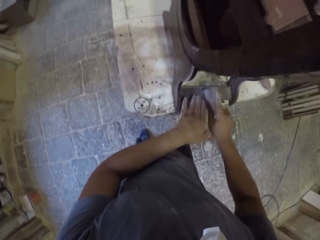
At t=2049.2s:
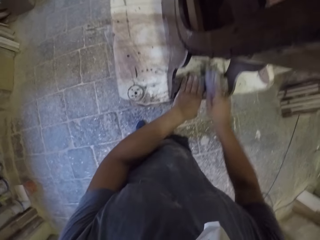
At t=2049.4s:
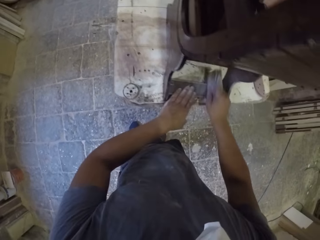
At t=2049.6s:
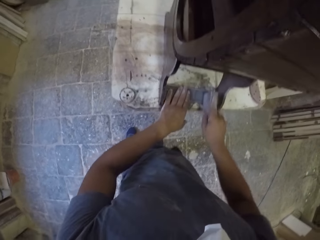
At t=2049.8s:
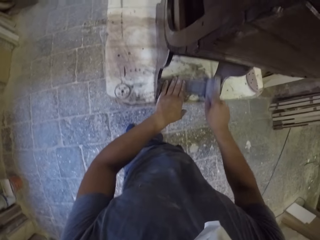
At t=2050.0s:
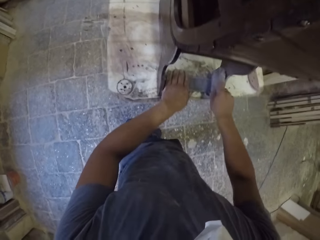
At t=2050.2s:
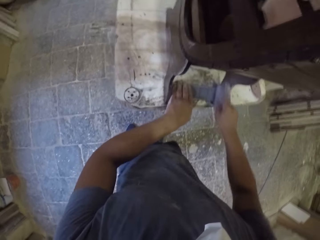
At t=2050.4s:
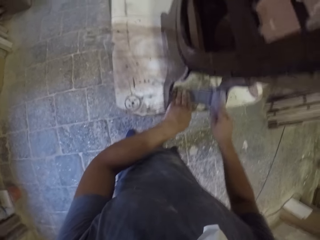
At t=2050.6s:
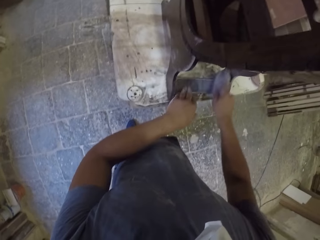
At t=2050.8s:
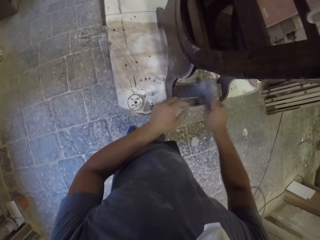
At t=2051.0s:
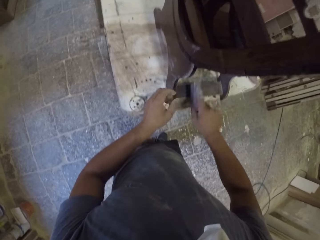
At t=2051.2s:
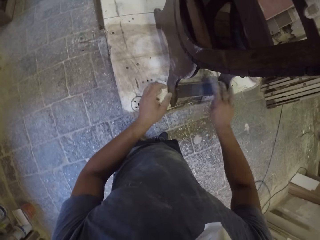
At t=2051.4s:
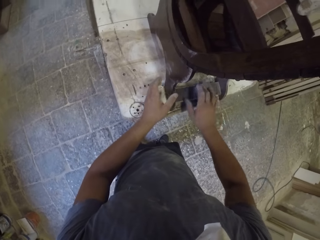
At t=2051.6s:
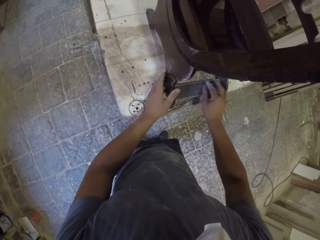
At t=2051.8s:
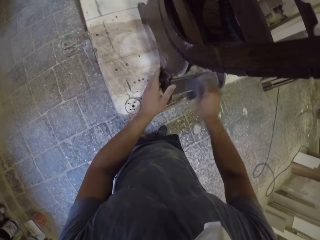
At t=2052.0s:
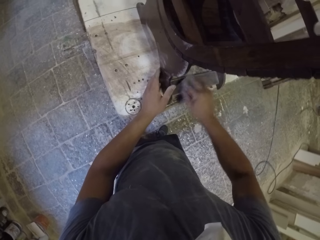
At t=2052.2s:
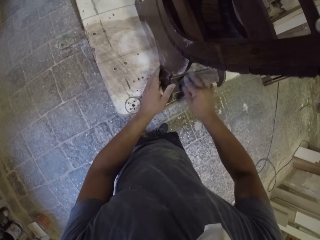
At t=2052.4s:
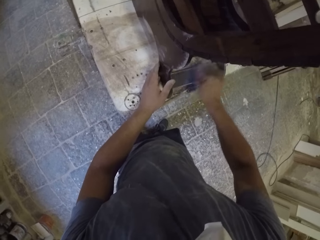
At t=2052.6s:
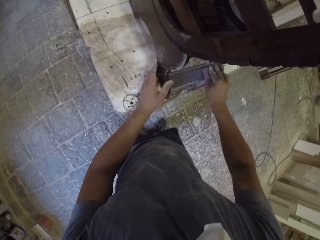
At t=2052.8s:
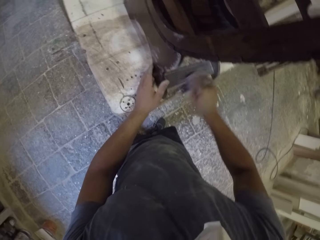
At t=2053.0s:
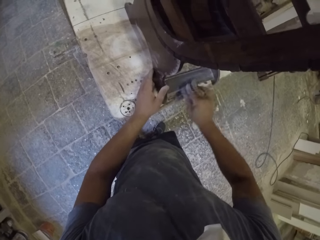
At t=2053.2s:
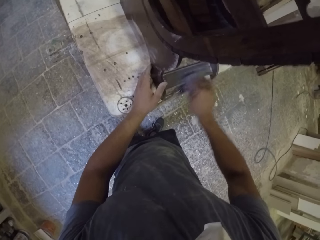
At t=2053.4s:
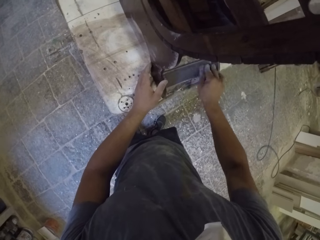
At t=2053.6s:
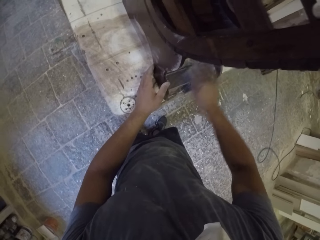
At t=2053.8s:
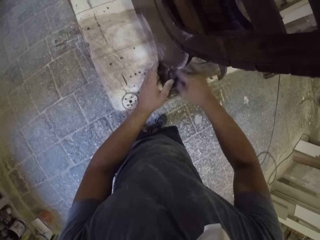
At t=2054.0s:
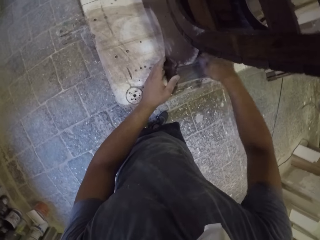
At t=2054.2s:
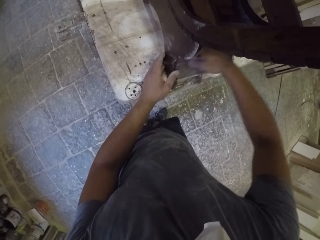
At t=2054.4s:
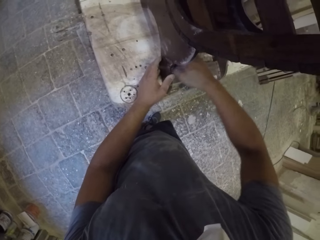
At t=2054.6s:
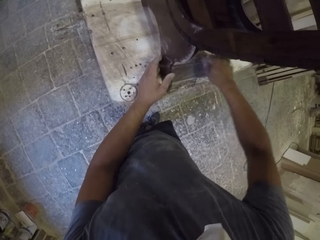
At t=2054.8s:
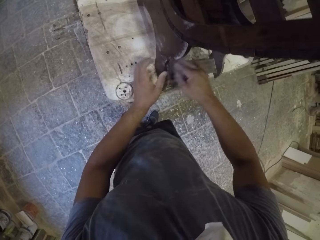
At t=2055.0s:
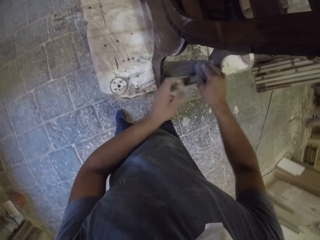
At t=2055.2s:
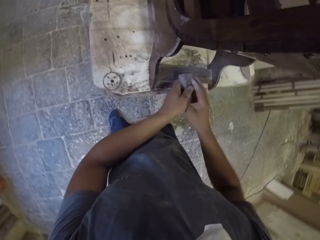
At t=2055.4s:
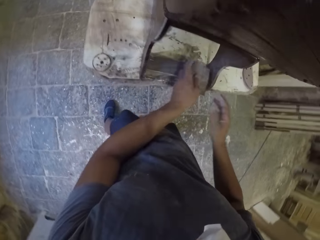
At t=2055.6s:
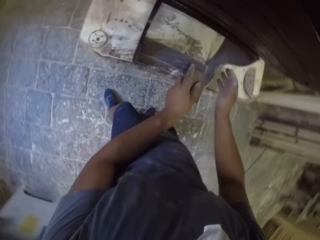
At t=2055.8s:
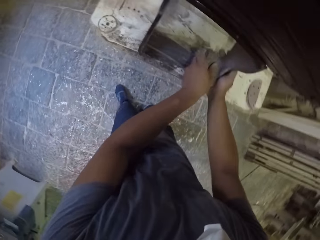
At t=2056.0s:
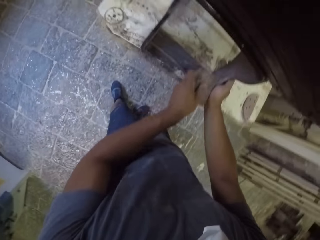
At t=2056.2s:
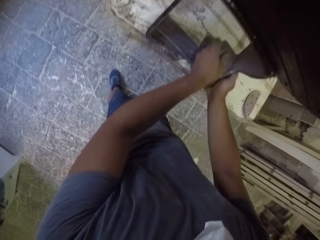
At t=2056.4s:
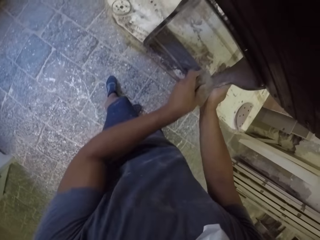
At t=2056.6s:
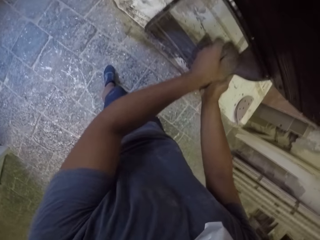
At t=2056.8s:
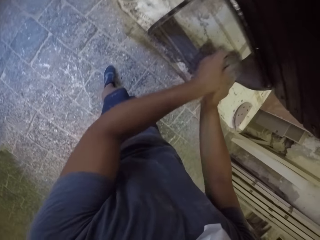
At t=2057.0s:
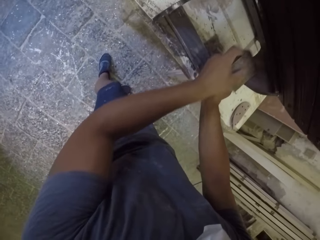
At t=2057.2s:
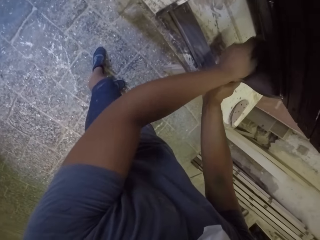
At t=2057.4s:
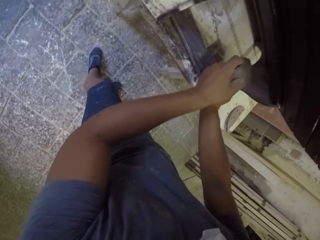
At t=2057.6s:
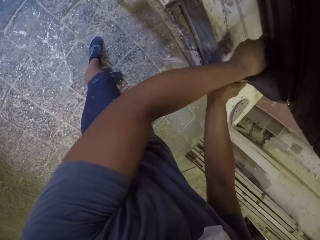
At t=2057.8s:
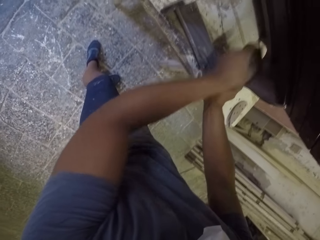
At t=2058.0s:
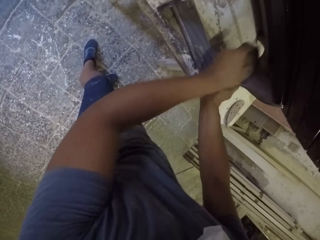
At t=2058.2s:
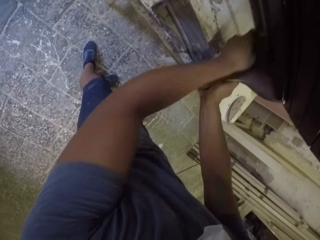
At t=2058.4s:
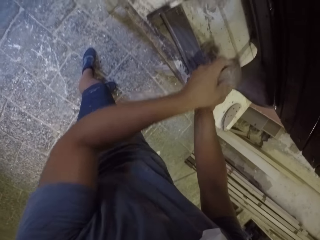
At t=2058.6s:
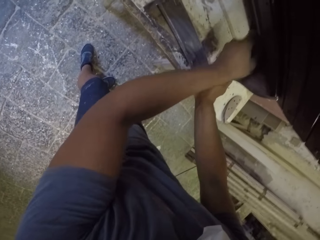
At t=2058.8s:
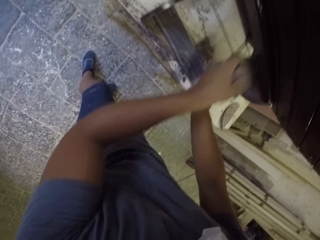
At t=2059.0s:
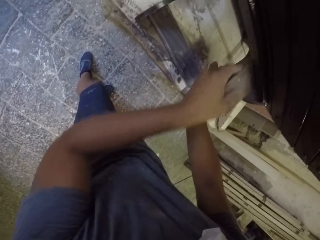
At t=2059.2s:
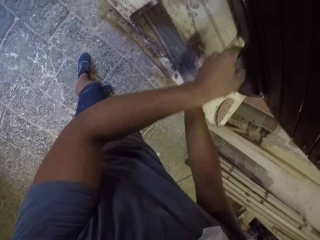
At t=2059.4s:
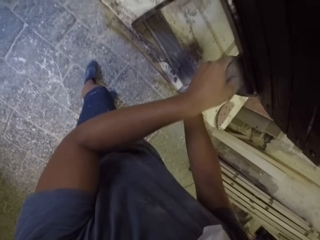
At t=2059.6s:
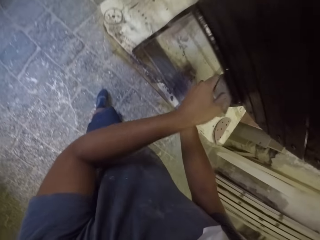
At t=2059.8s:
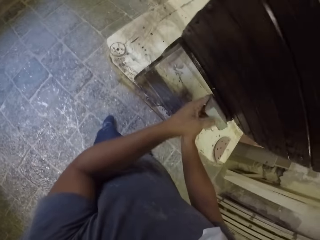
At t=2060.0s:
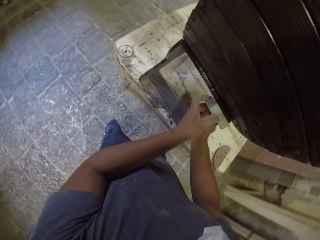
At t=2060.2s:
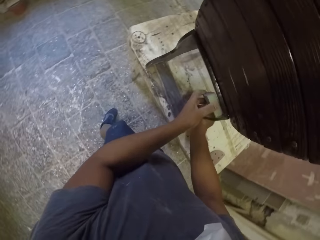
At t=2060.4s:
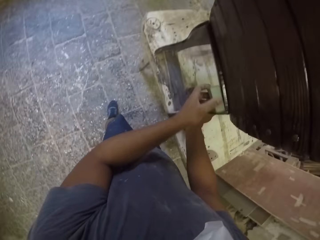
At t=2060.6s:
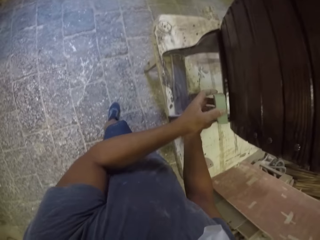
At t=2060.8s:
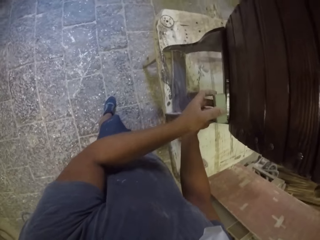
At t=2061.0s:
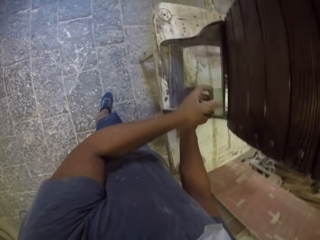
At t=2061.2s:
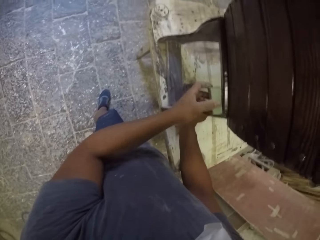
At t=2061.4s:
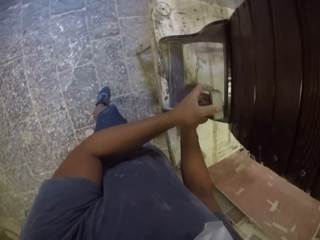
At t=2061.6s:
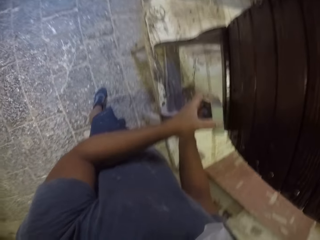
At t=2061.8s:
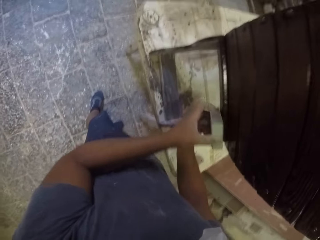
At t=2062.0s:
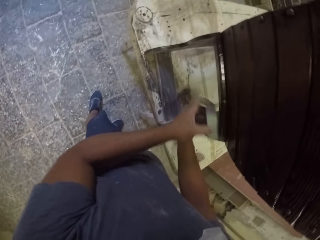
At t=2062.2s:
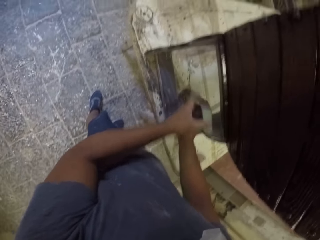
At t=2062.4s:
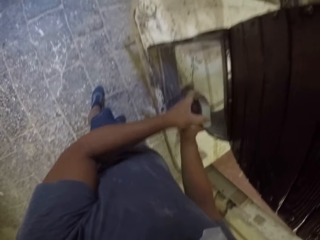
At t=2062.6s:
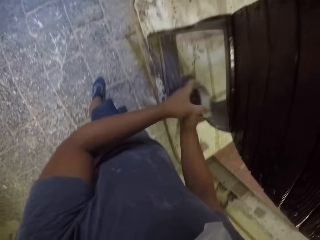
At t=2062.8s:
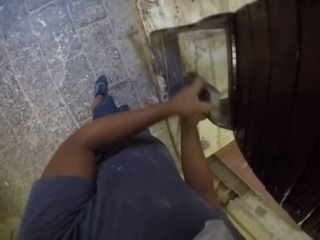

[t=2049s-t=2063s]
The camera wearer lifts the left hand in the room. They touch themselves. They smoothen a wooden stand with sandpaper and lower the hand. They wipe the wooden stand with the left hand and smoothen the wooden stand with the sandpaper. They hold the wooden stand with the right hand and smoothen the wooden stand with the sandpaper.

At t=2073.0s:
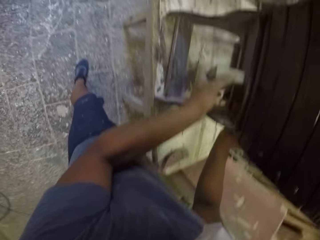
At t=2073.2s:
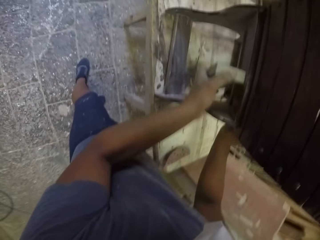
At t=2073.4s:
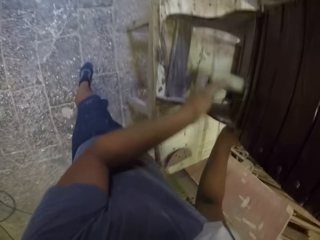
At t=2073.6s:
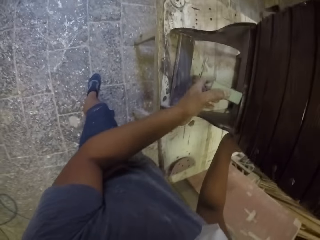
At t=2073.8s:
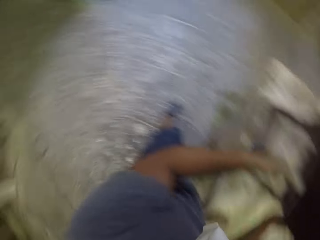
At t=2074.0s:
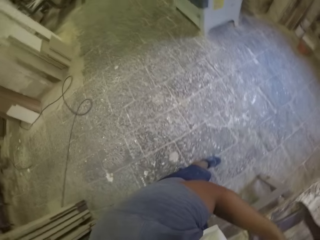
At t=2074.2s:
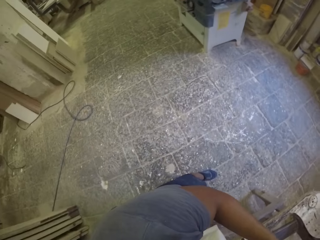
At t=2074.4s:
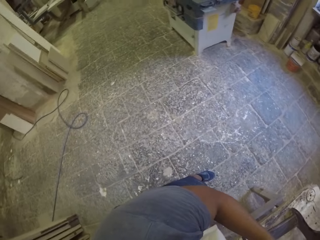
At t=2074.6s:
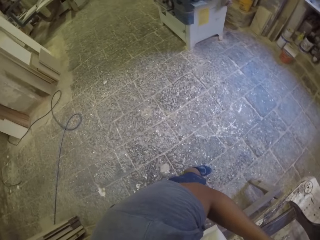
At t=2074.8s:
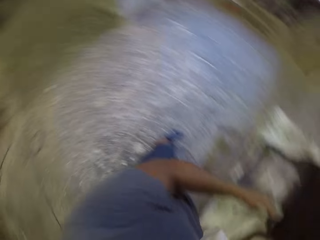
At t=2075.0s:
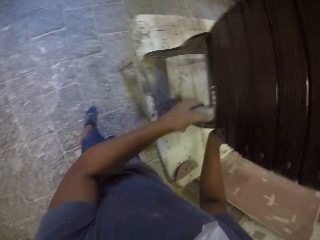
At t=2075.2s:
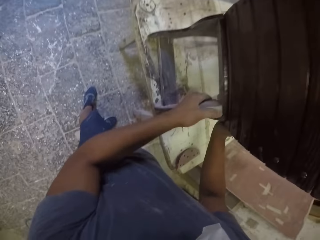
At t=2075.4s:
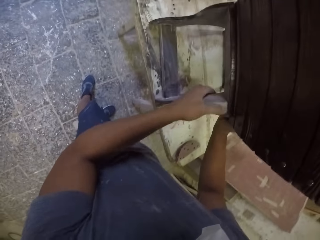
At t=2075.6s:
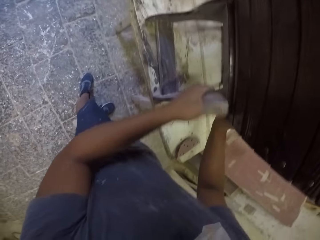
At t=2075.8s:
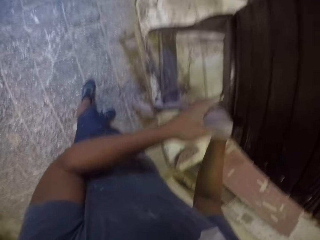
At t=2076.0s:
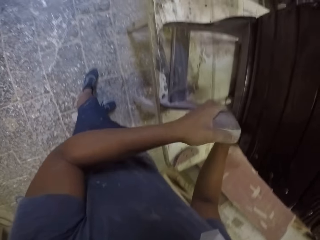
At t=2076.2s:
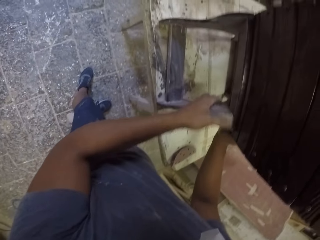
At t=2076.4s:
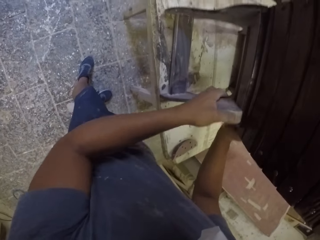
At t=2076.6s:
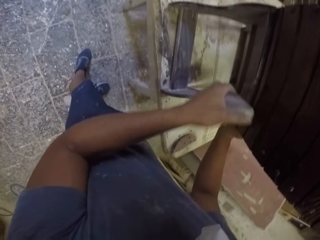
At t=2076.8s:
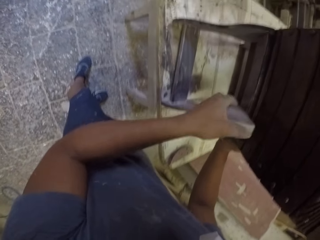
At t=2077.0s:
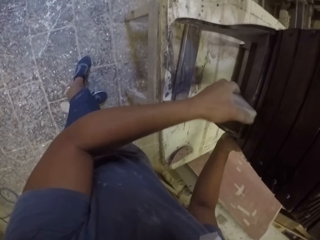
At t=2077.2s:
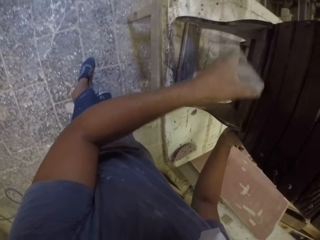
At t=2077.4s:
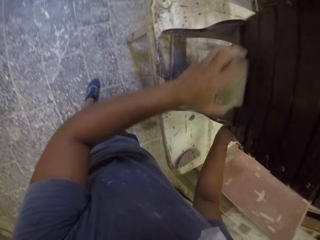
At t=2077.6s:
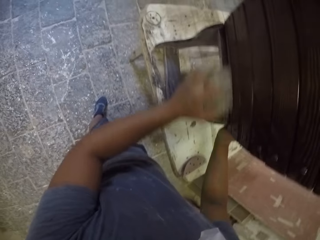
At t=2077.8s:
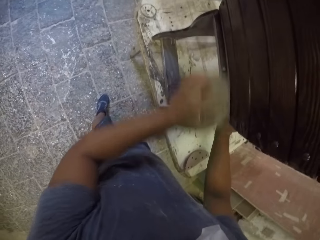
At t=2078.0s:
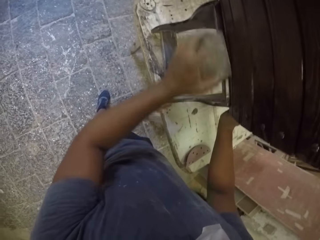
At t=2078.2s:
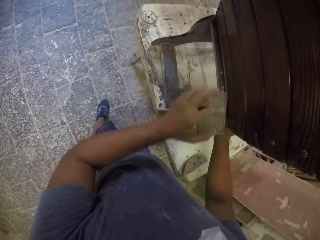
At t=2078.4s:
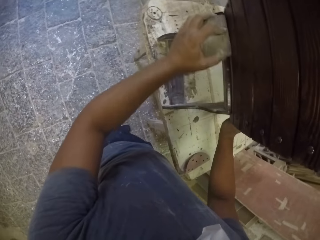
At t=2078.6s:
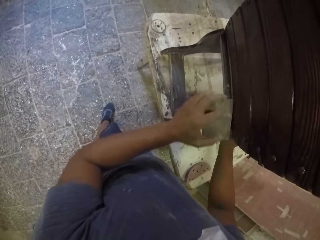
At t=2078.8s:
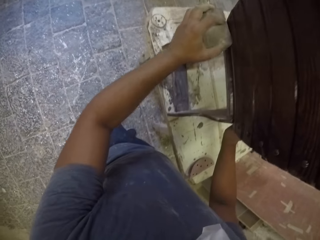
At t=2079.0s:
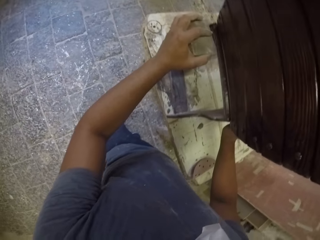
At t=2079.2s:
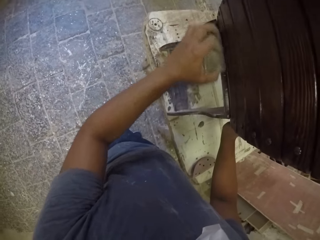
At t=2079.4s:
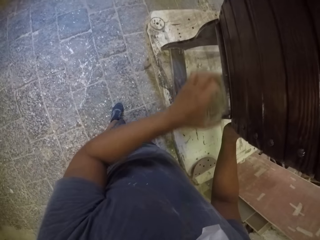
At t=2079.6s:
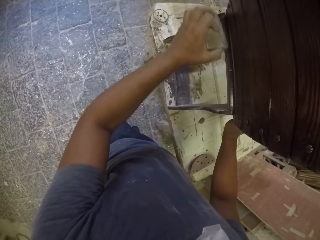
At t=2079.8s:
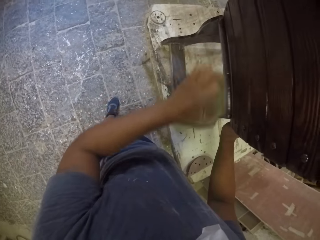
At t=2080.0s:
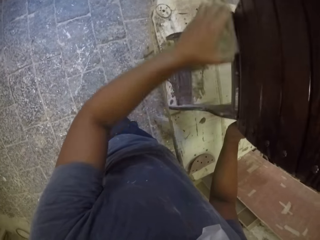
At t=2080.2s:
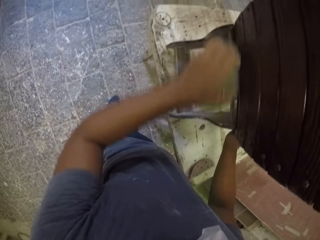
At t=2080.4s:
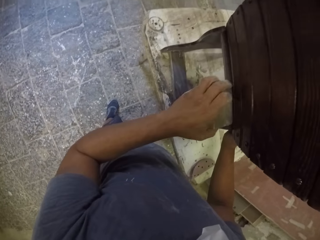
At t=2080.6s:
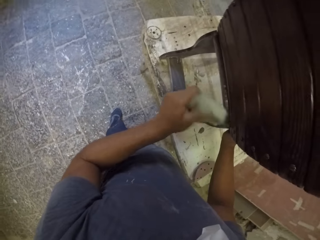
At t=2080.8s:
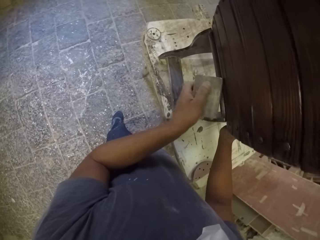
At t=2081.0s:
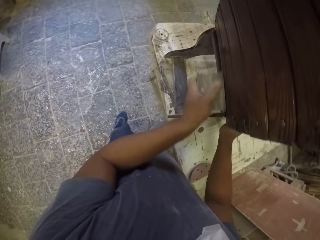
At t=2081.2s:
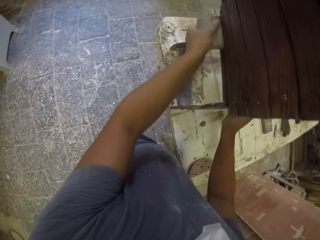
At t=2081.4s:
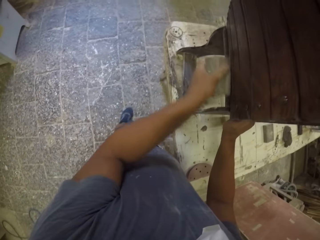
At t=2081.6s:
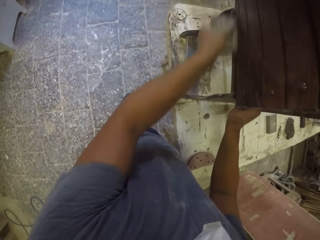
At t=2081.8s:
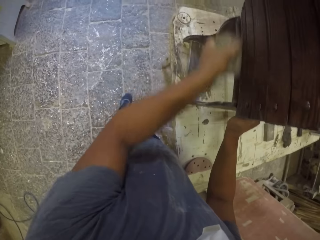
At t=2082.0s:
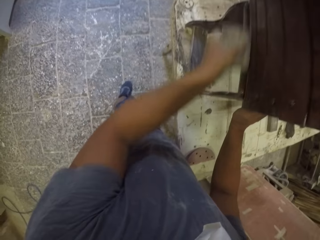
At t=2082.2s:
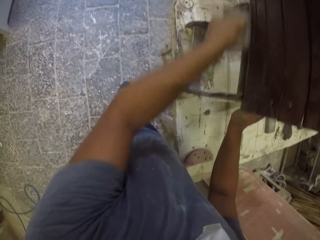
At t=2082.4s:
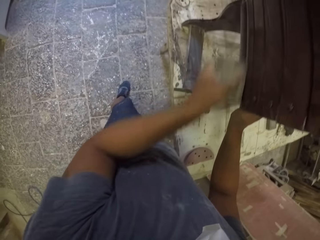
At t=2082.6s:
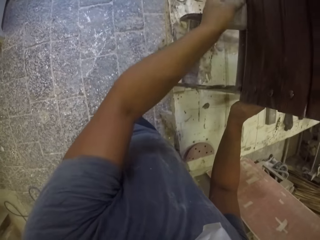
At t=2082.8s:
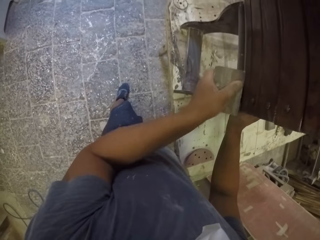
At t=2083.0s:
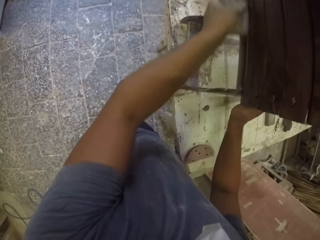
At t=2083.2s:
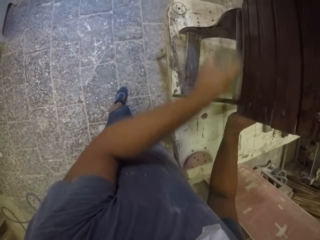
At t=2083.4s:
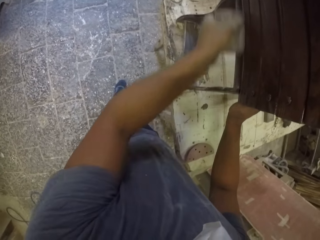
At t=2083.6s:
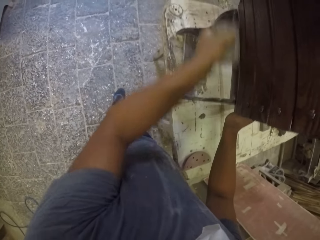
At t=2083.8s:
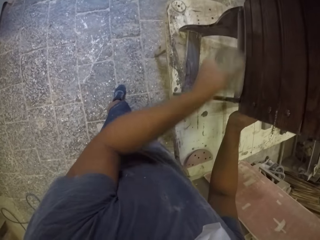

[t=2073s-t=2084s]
The camera wearer looks around. They scrub the furniture with sandpaper.
